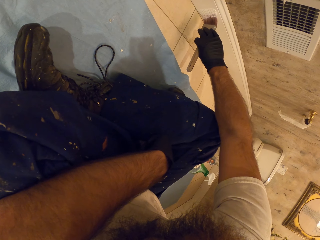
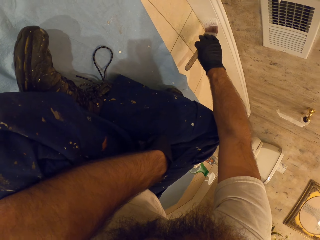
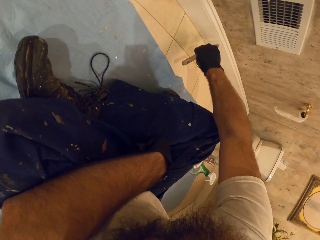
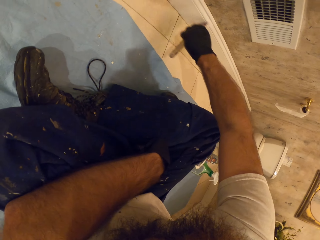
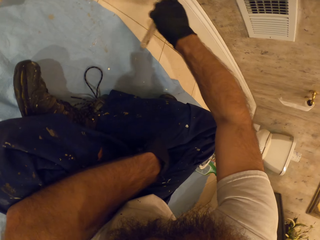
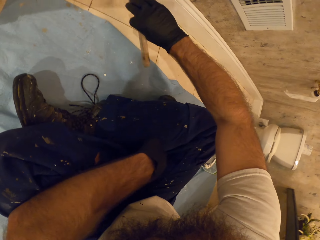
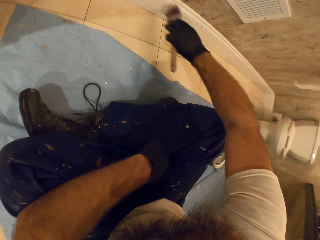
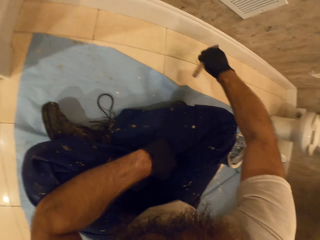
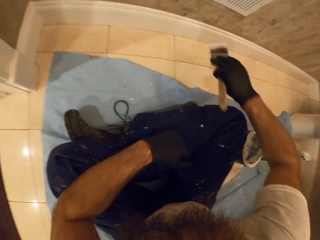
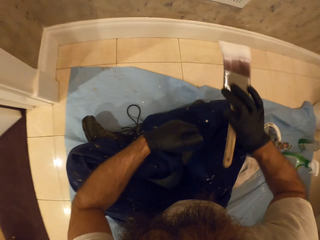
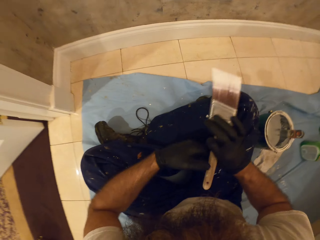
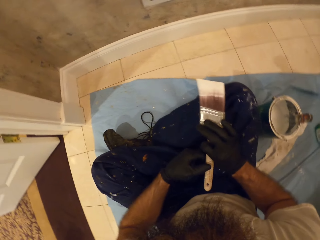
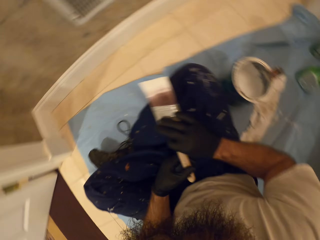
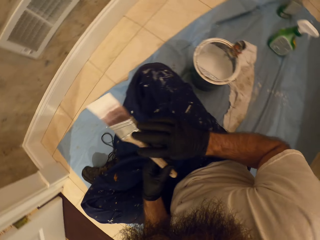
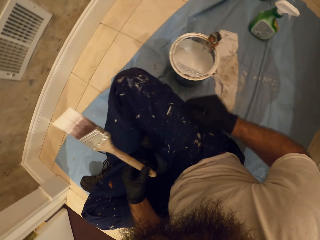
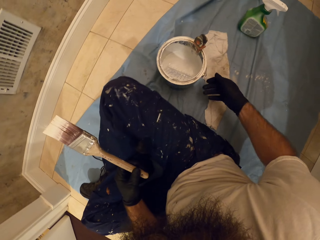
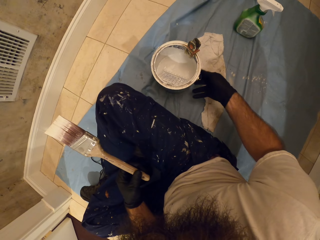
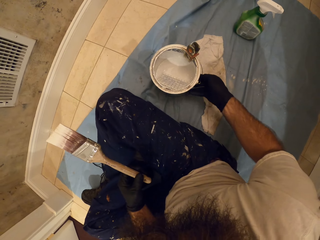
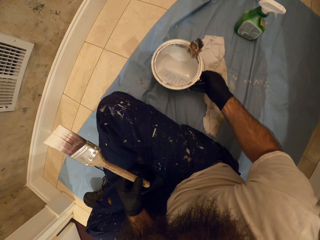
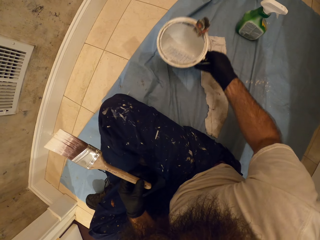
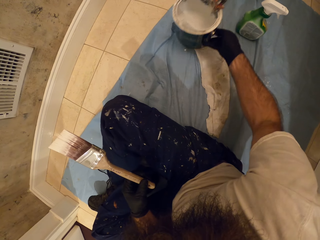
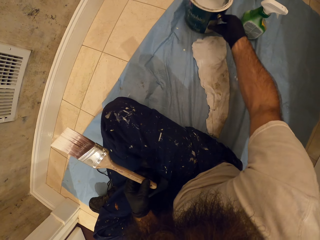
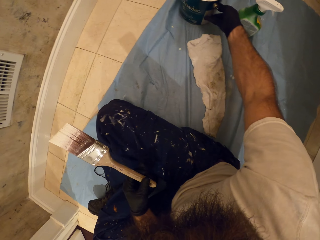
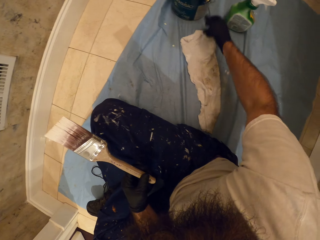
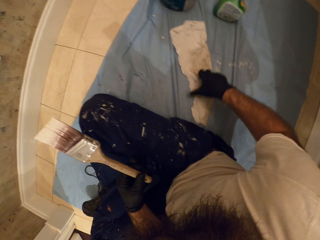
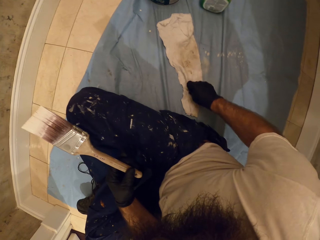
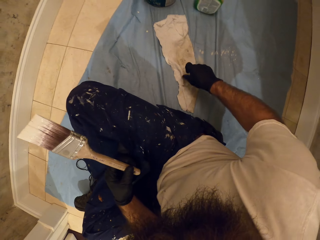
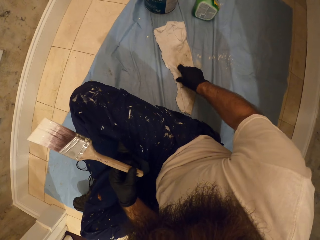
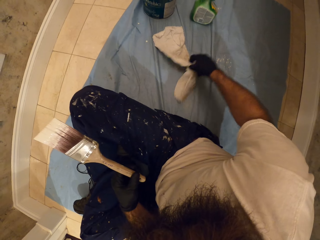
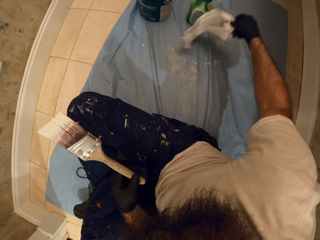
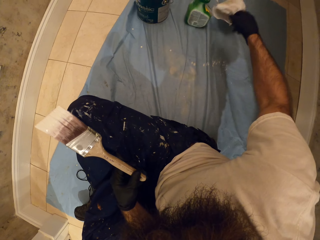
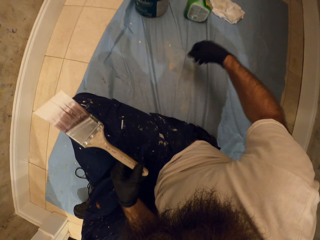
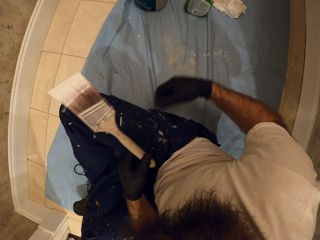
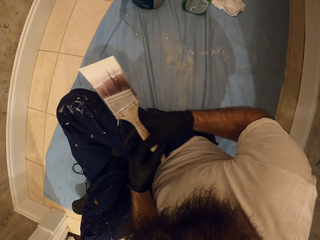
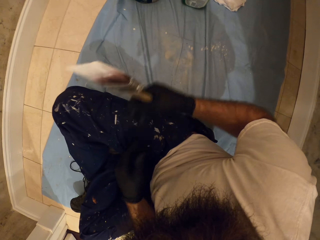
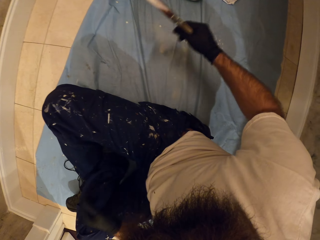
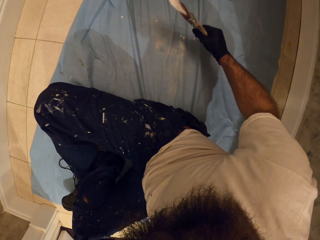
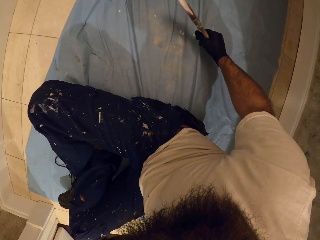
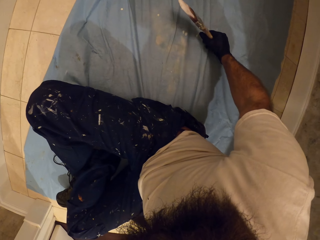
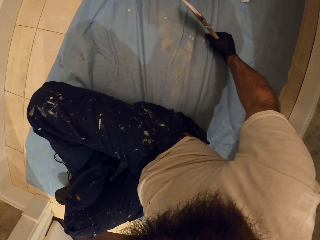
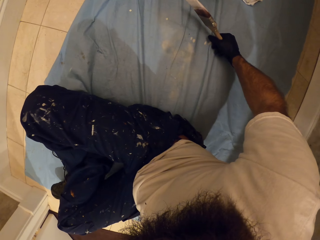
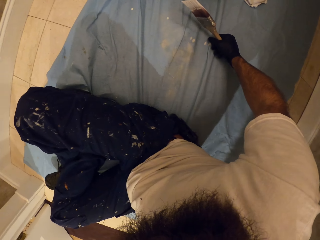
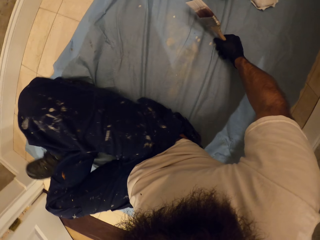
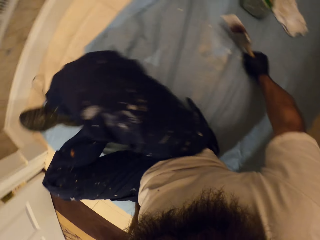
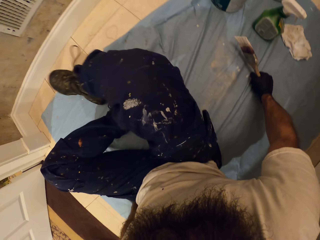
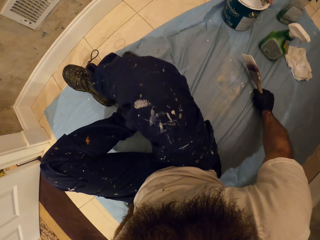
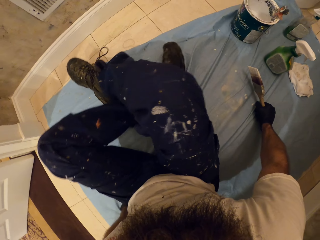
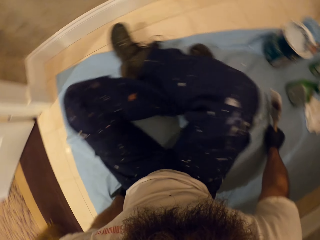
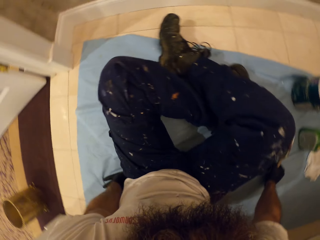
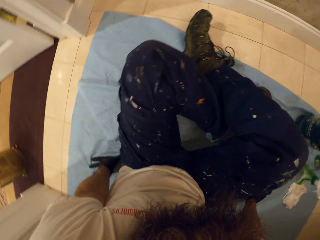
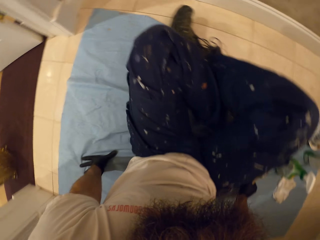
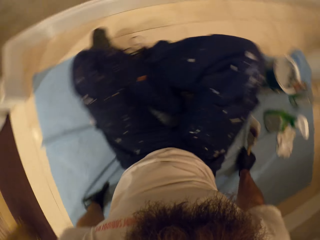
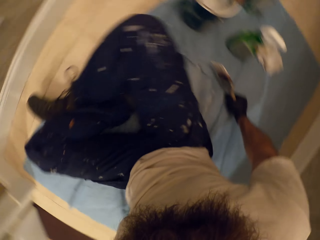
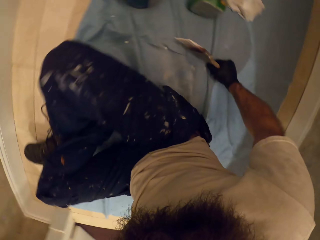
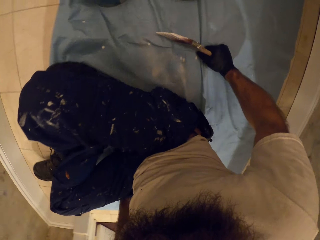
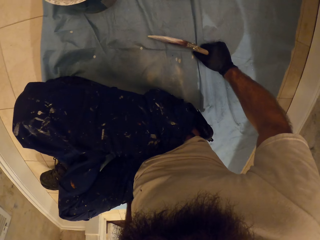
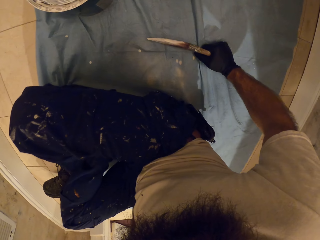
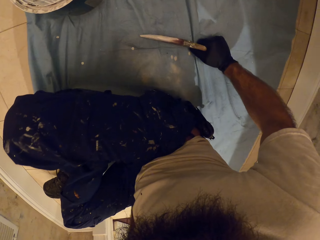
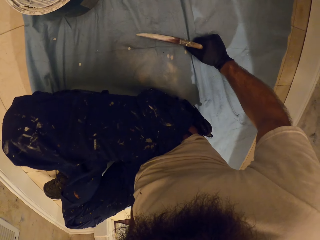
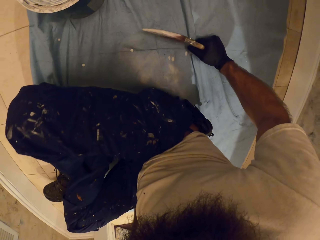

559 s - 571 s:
The camera wearer passes the paint brush from his right hand to his left hand. He moves a paint bucket away with his right hand. He picks up a white towel from the ground with his right hand. He drops the white towel on the ground with his right hand. He passes the paint brush from his left hand to his right hand. He places his right hand on the floor. He moves aside.

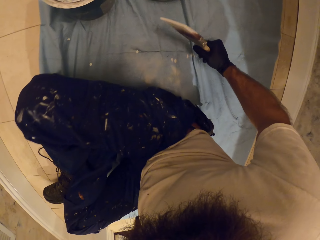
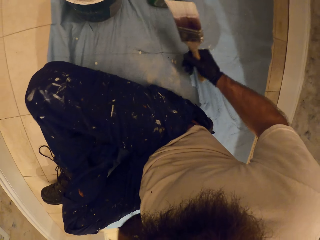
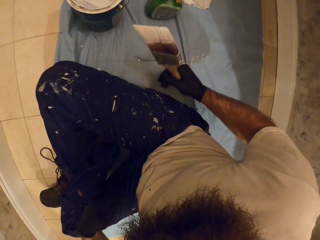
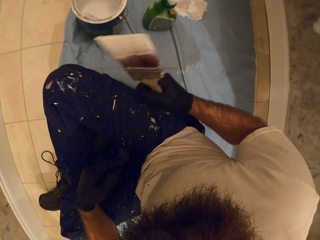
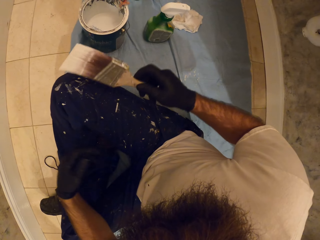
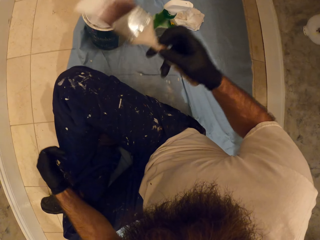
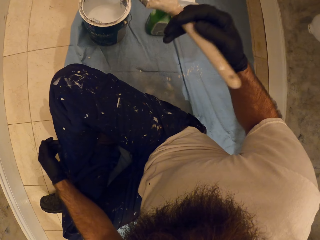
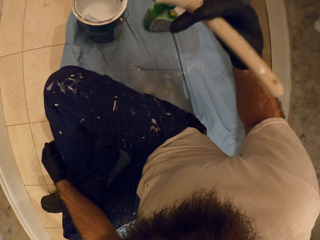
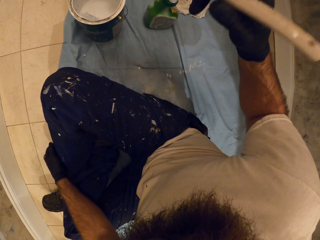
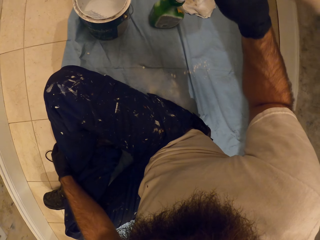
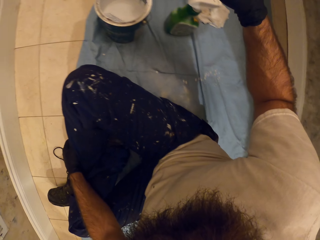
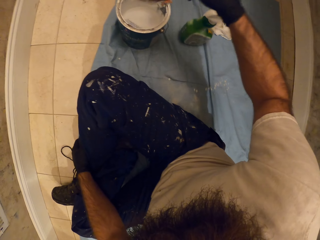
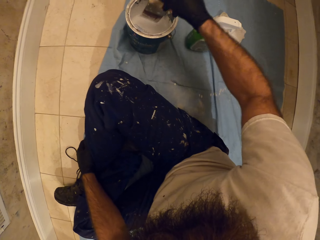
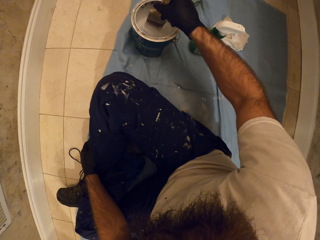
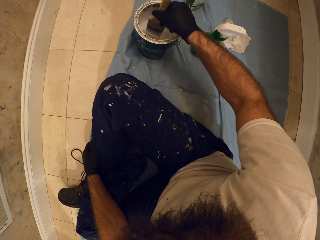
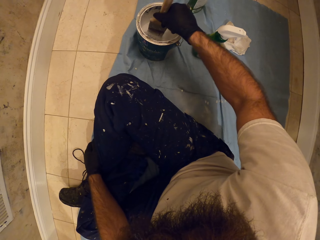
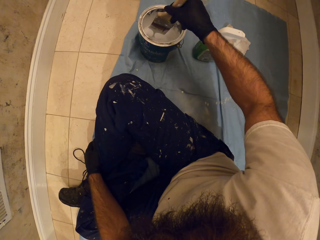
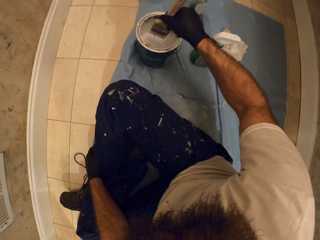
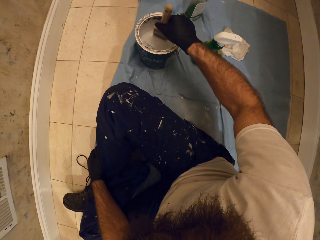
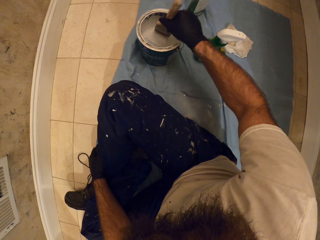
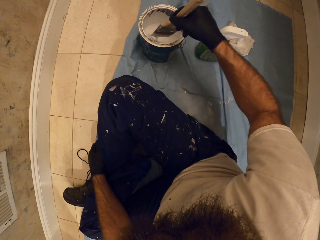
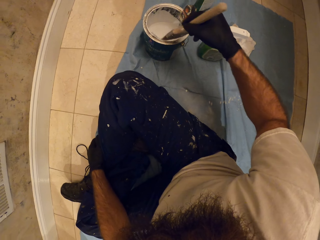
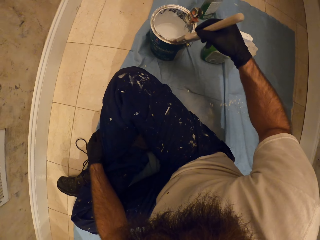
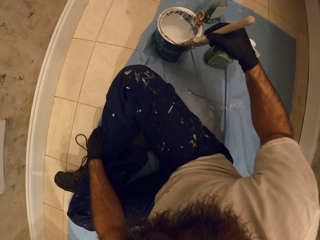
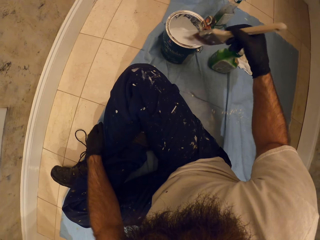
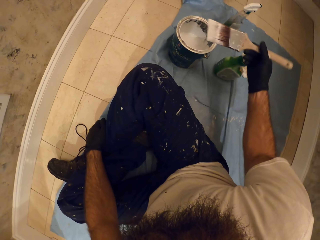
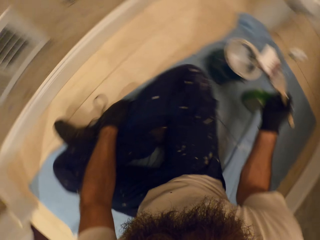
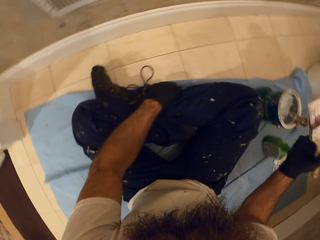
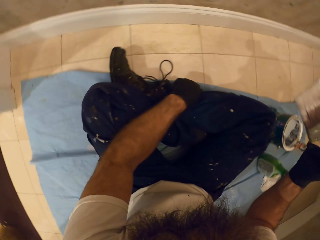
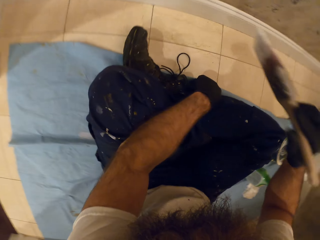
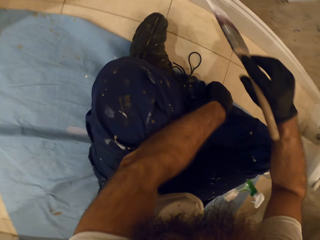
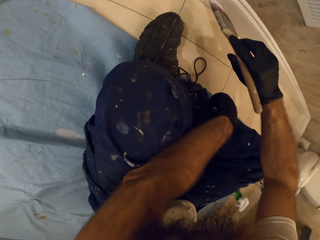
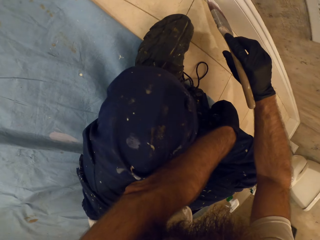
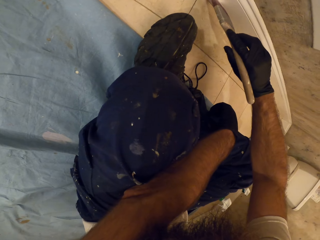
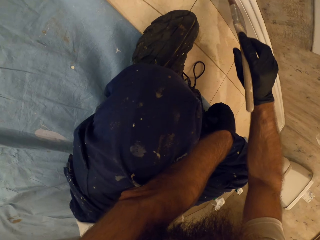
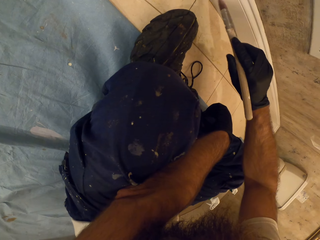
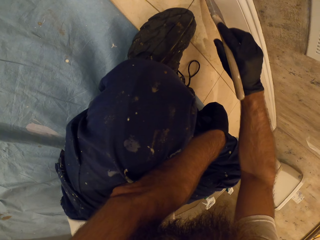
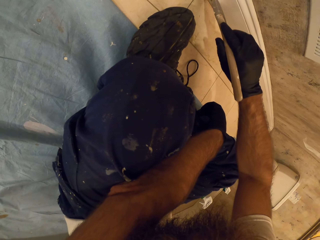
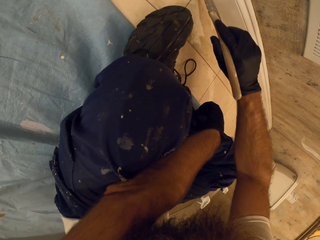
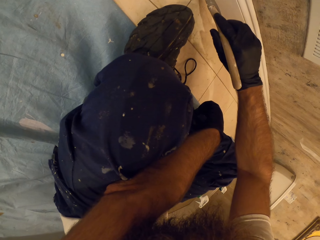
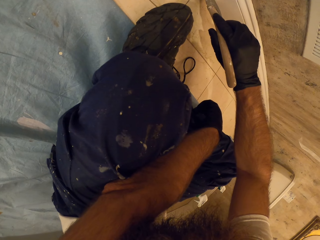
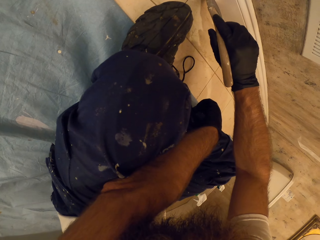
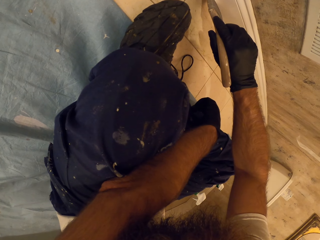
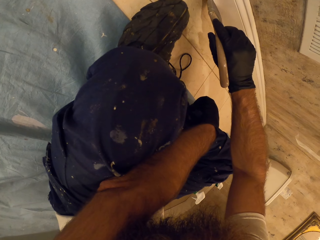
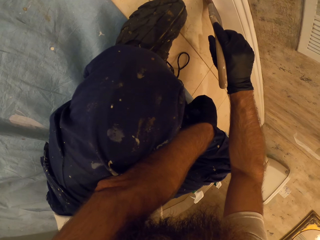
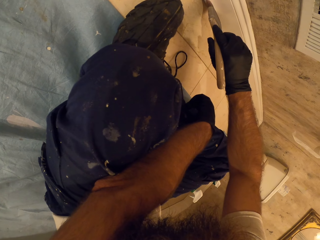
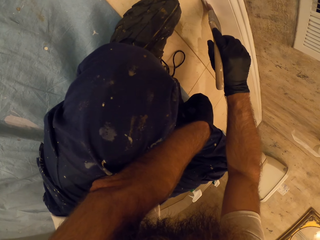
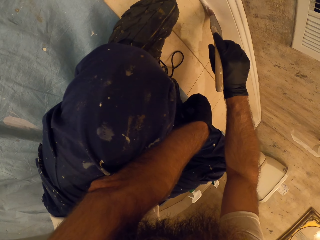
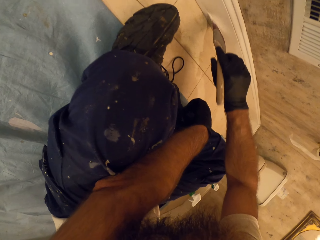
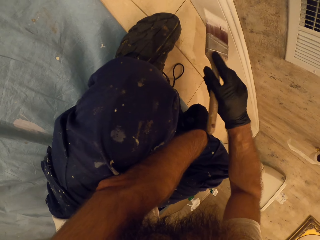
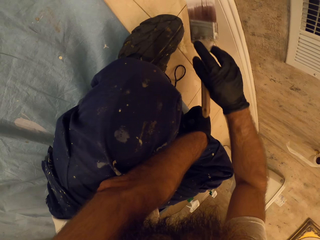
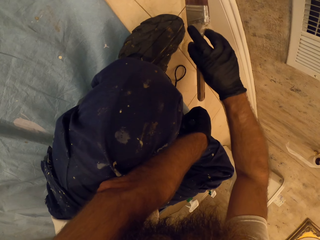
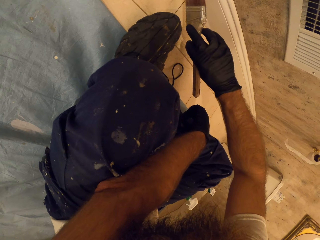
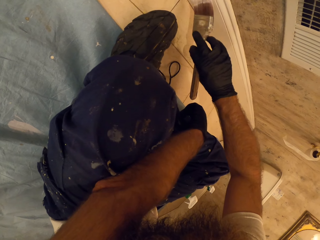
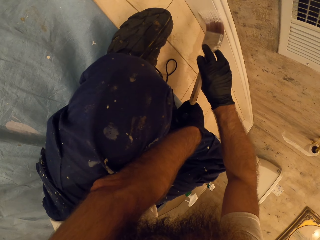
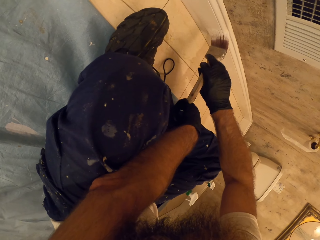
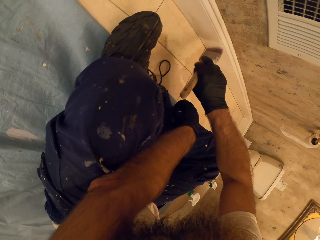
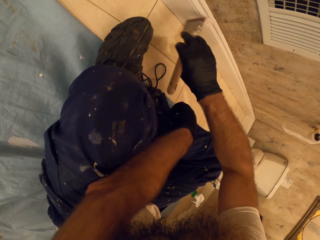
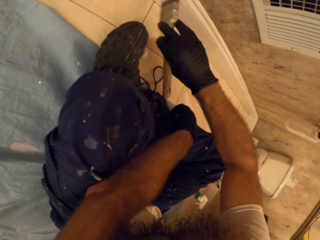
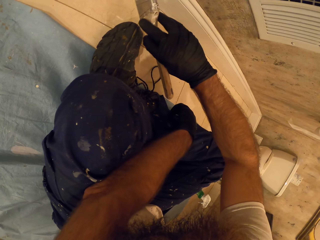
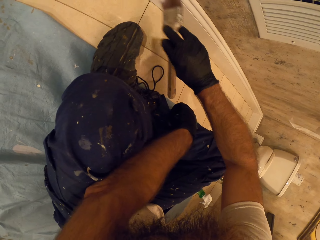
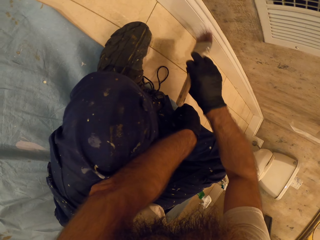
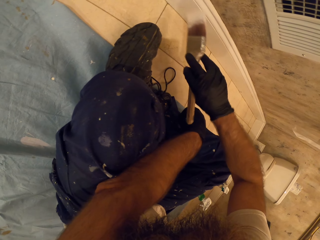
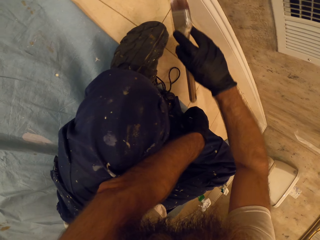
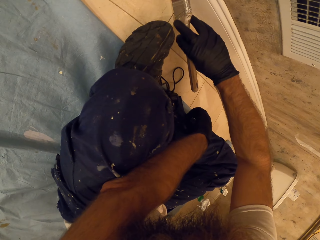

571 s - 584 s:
The camera wearer dips the paint brush into the paint bucket or tin. He scoops off excess paint on the paint tin. He paints the bottom of the wall, the wooden part on the wall, with the paint brush in his right hand.
